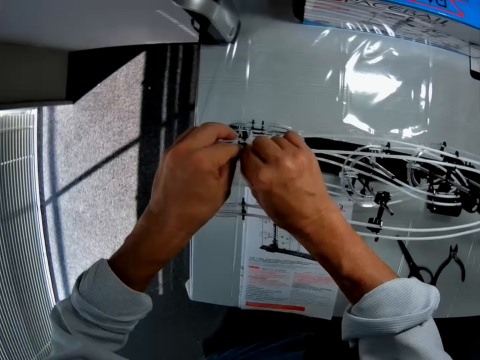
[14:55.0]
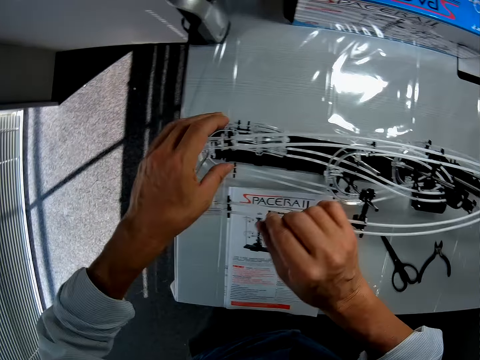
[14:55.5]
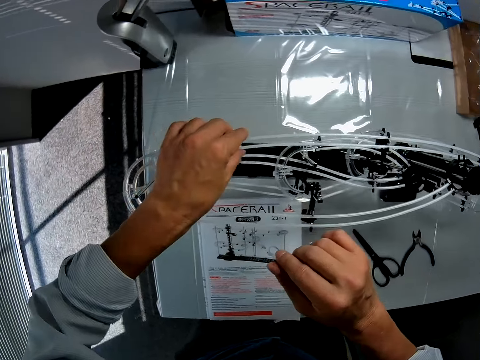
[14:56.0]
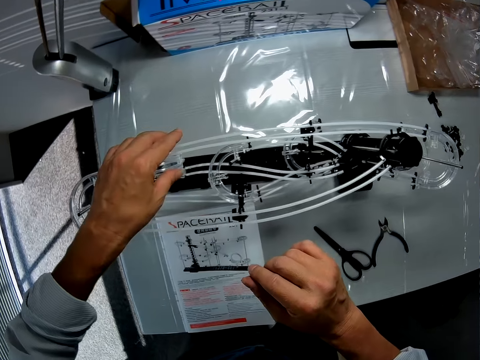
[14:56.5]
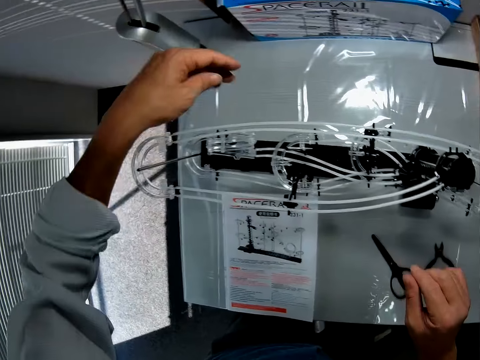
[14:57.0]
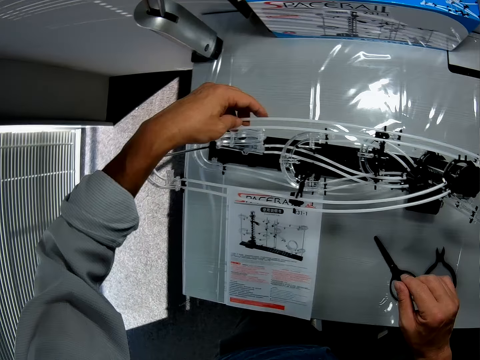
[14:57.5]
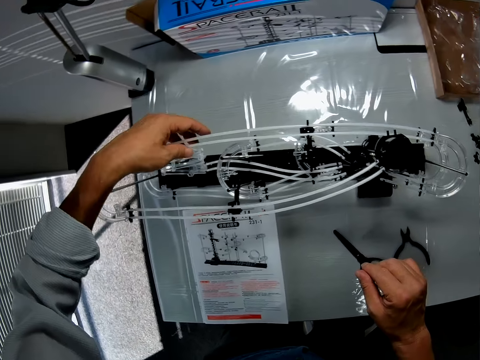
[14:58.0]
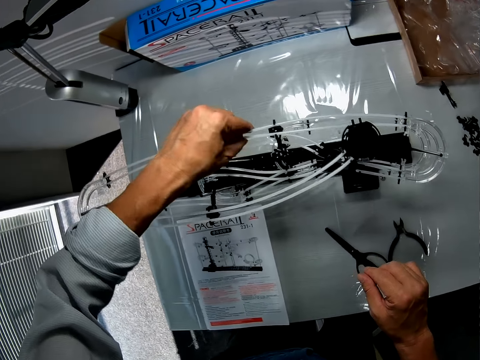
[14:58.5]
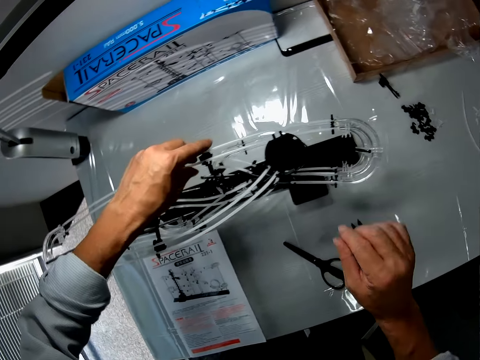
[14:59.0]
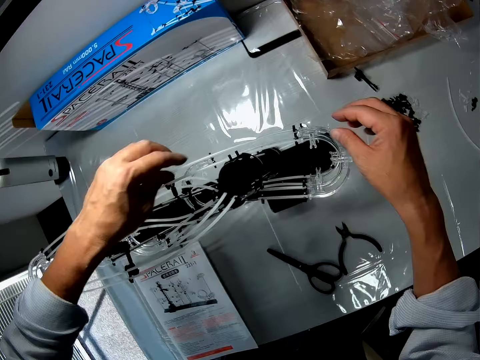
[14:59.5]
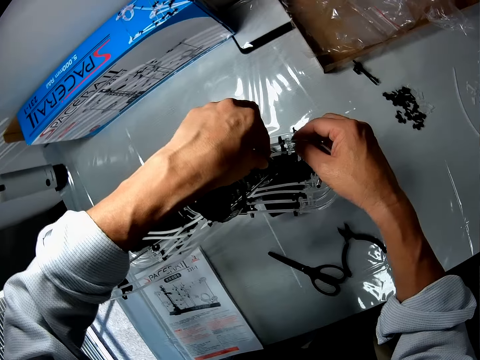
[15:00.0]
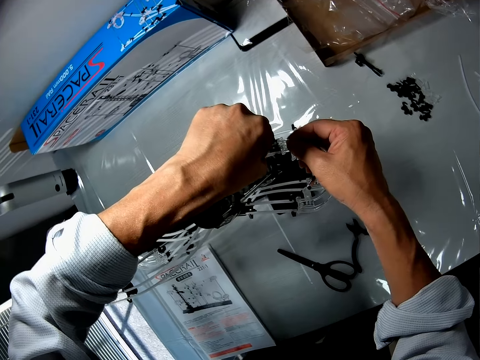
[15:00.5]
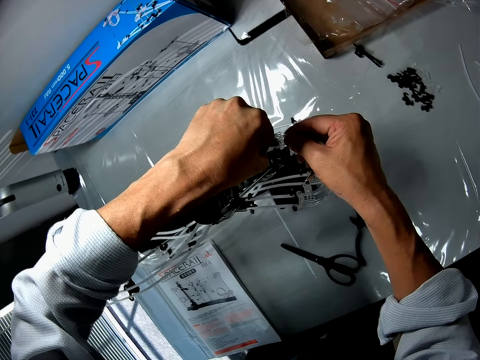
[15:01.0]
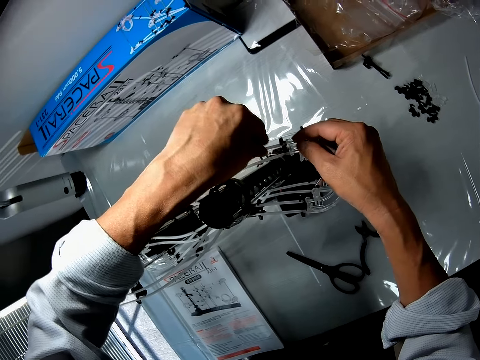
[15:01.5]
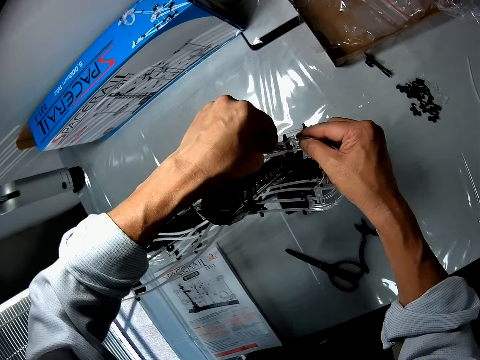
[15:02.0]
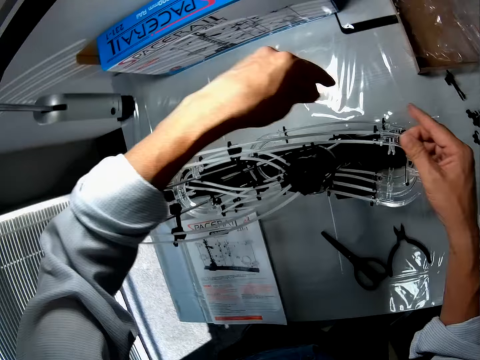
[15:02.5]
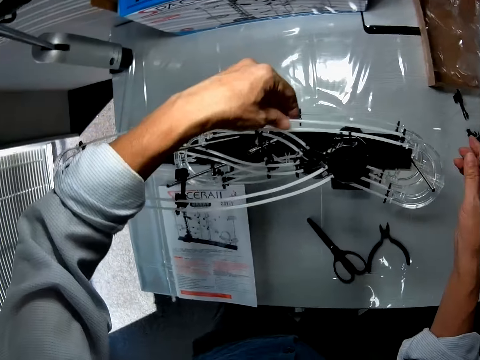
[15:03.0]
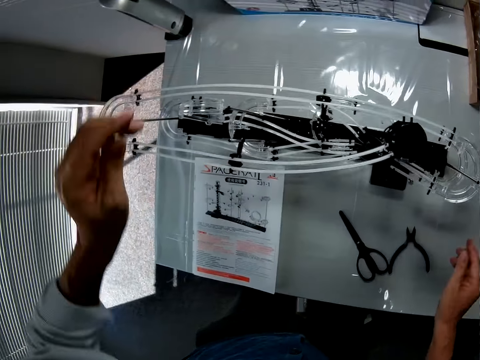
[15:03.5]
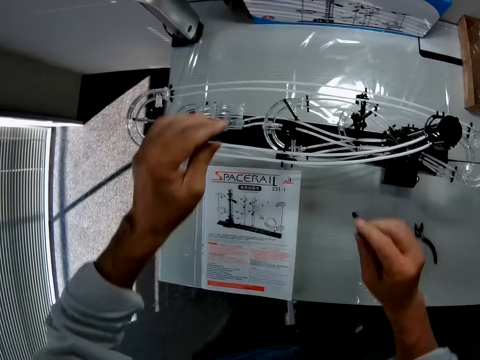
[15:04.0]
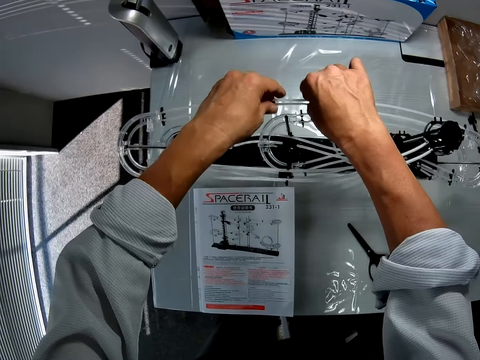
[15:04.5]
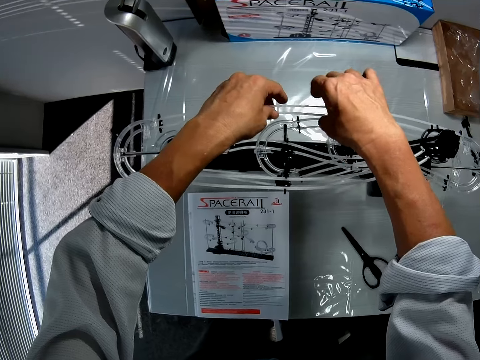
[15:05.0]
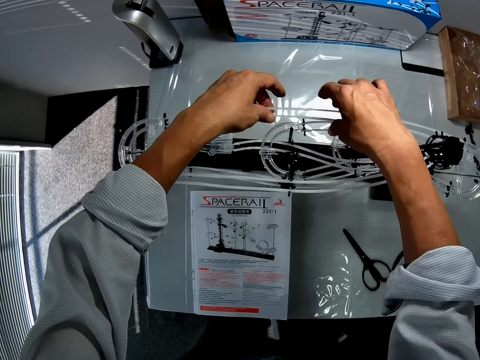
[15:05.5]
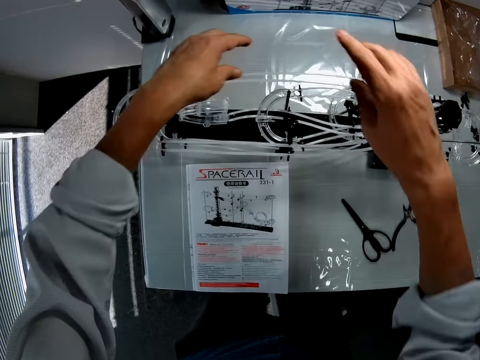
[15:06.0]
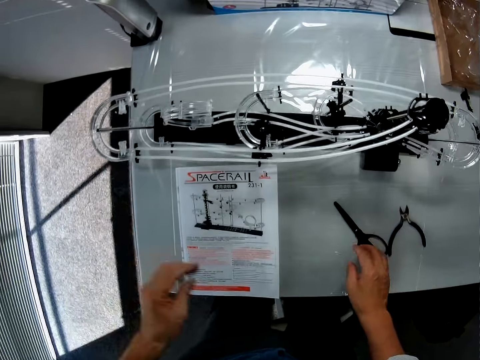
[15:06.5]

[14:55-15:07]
The camera wearer touches the standard rails. They fit a standard rail on the rail stand. They touch the standard rails and adjust the standard rail.

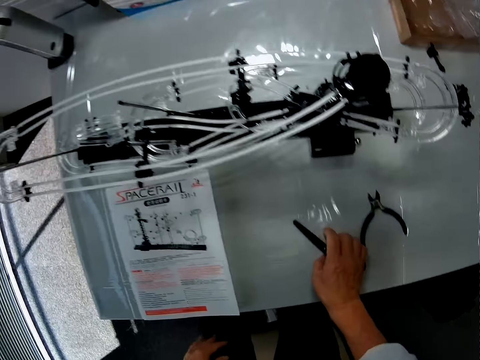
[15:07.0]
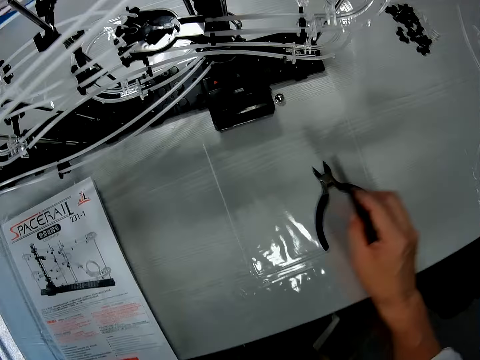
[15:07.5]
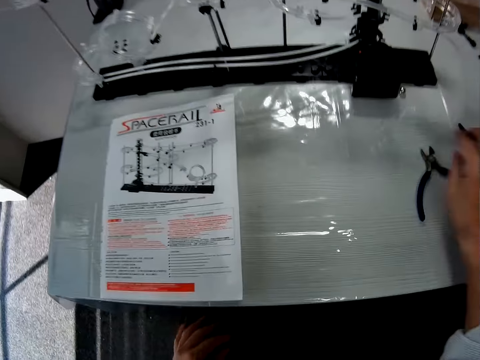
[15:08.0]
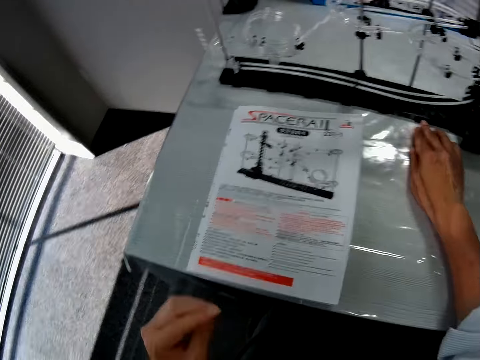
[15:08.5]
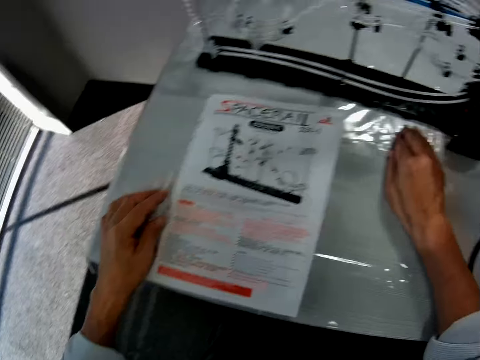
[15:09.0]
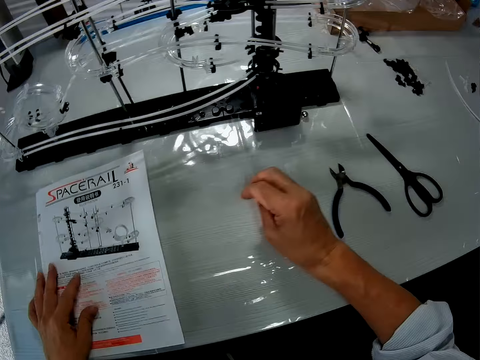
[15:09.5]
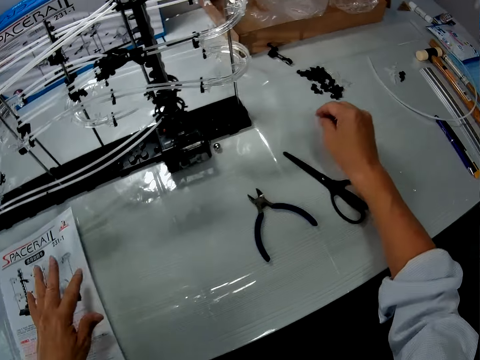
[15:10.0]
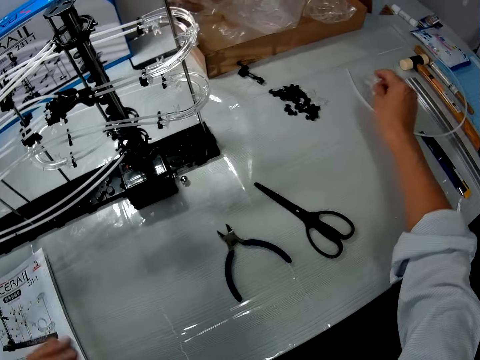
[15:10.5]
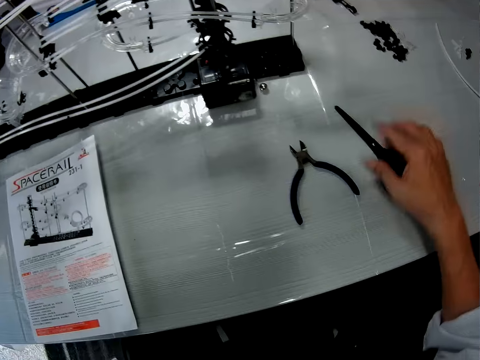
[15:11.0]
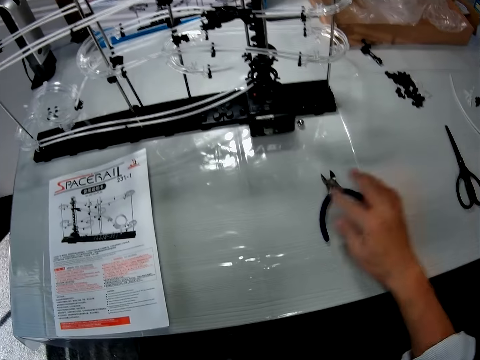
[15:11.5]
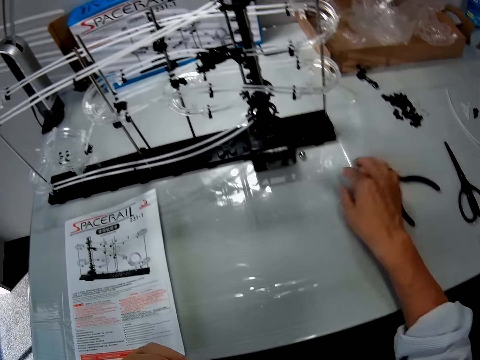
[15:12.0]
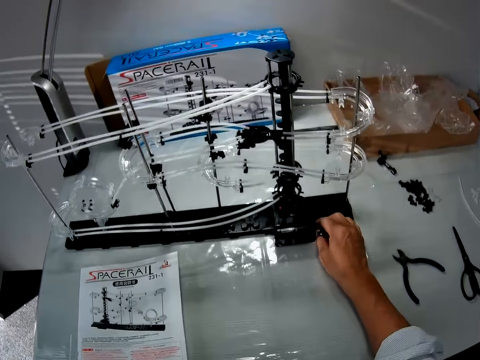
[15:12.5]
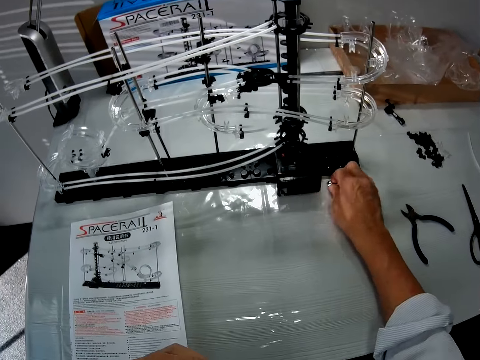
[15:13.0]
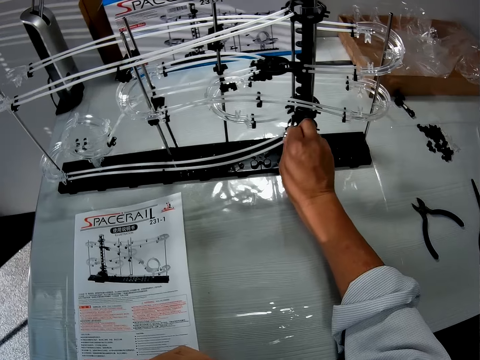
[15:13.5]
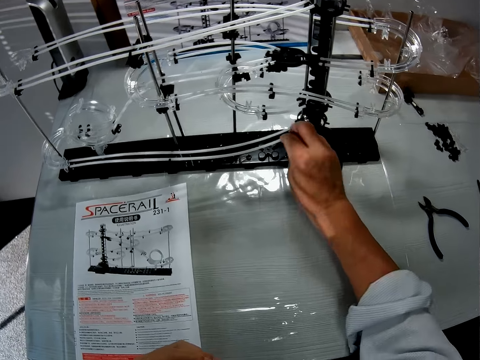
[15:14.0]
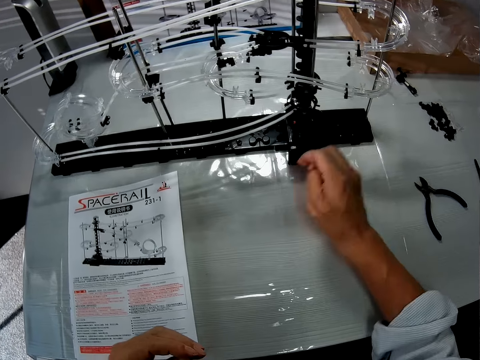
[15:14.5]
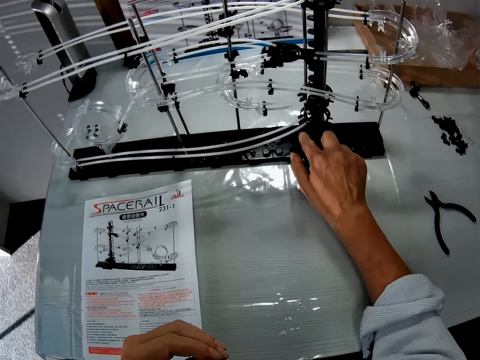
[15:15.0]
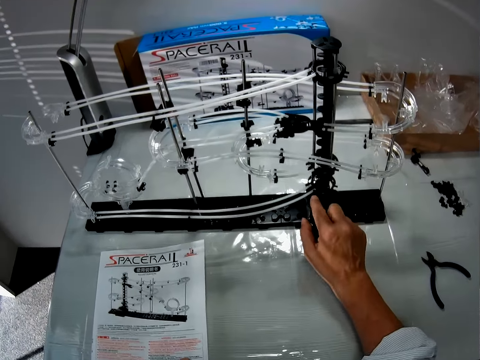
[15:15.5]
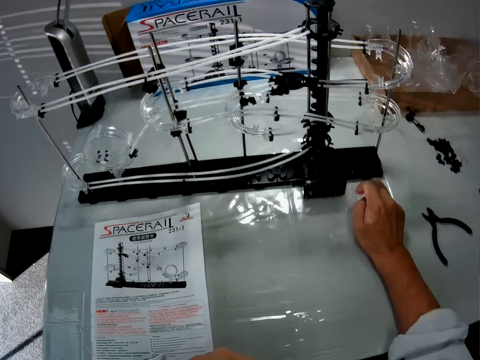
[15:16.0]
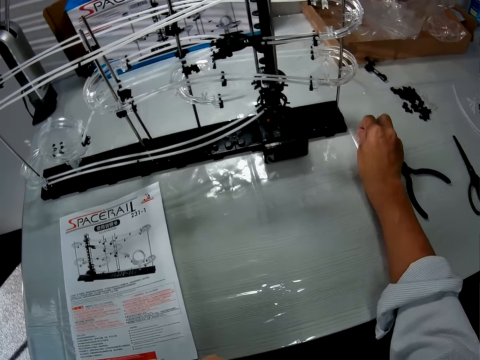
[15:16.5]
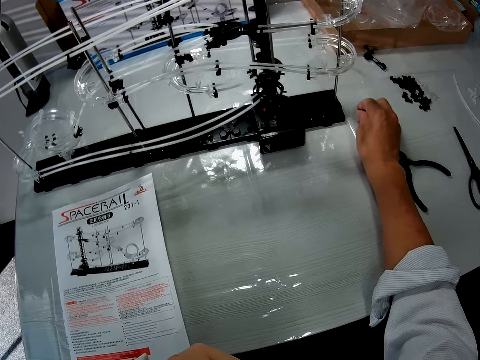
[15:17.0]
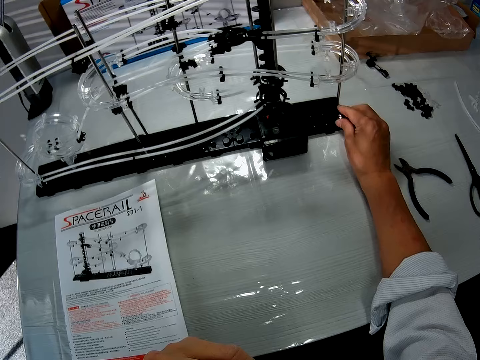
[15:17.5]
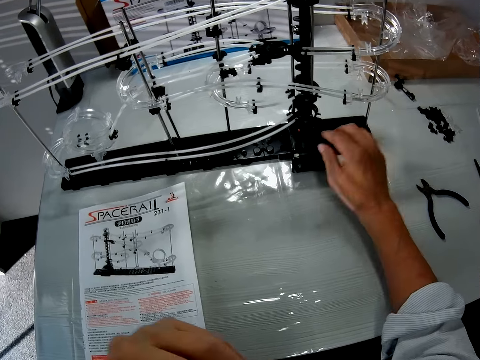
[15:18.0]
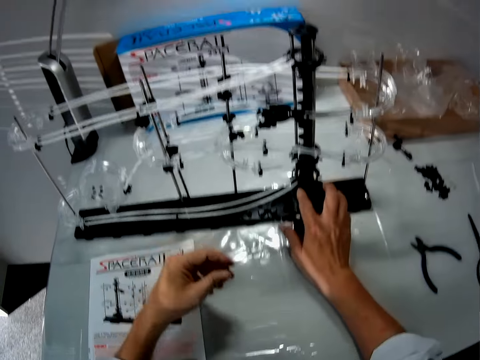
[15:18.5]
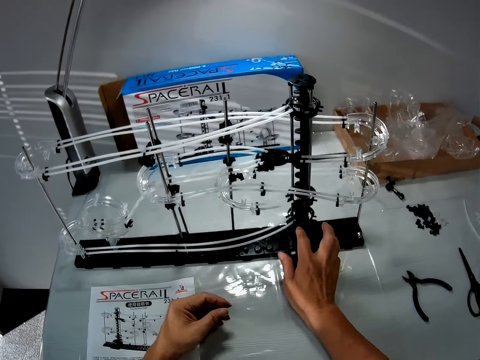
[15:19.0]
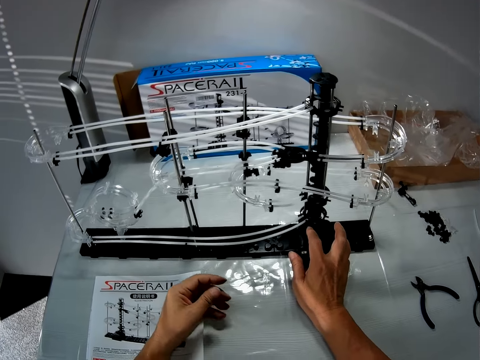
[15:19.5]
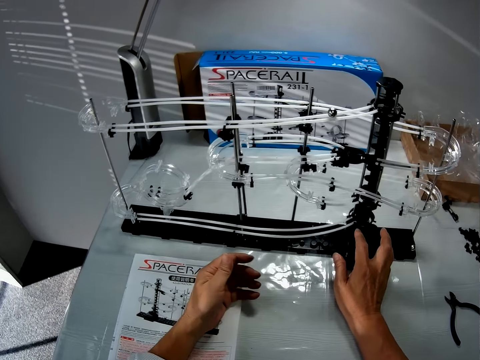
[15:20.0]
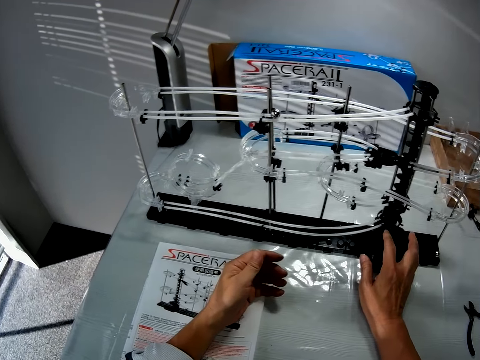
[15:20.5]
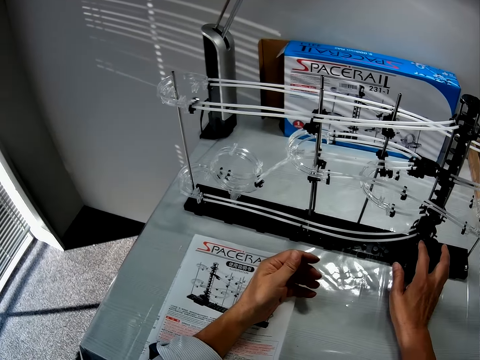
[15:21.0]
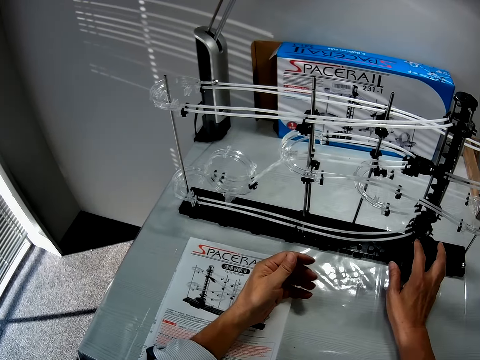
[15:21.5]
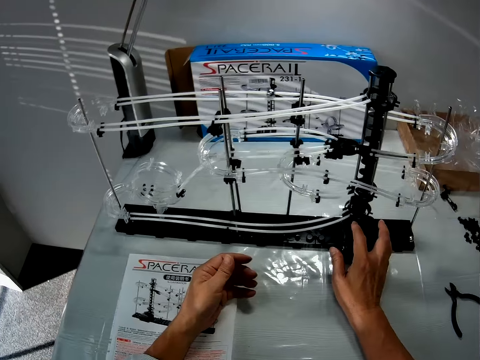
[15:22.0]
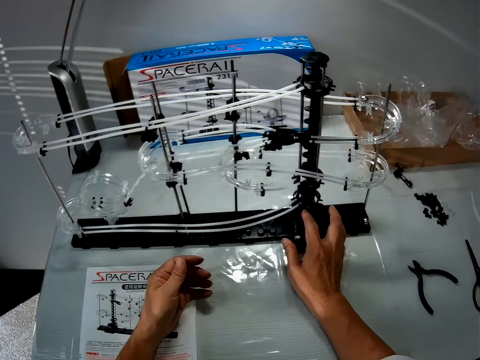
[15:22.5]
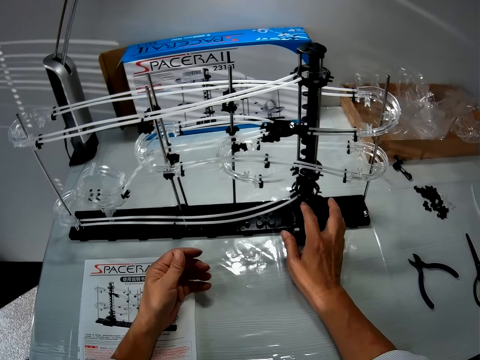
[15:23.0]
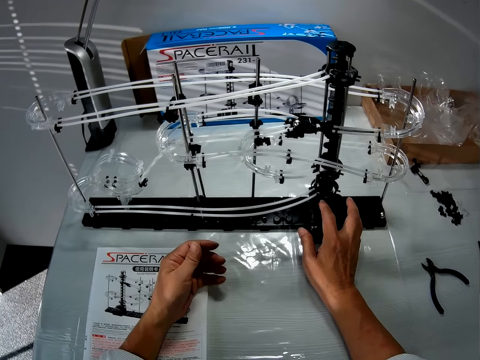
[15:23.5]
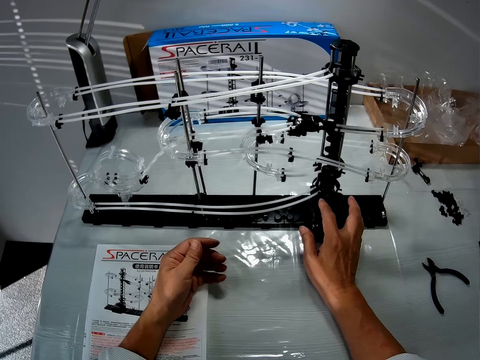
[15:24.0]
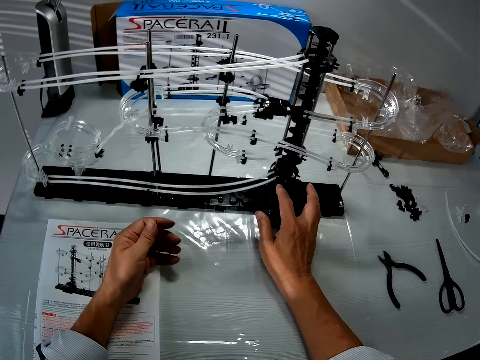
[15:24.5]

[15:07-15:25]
The camera wearer picks up a pair of scissors from the table. He places the pair of scissors on the table. He puts his hands on the table and puts his left hand on the space rail manual. He places the standard rail pieces on the table. He moves the pair of scissors on the table. He moves the pliers on the table. He picks up a steel ball from the table. He puts the steel ball in a start part. He switches on the gear box. He picks up another steel ball from the table. He places the steel ball on a base. He places his right hand on the gear box.
